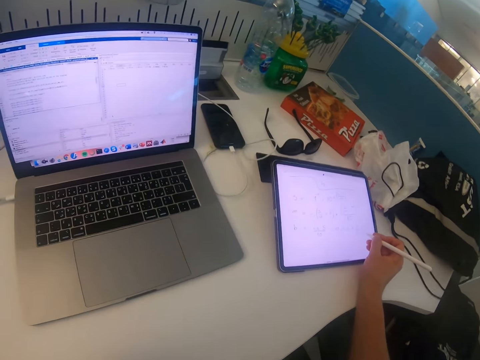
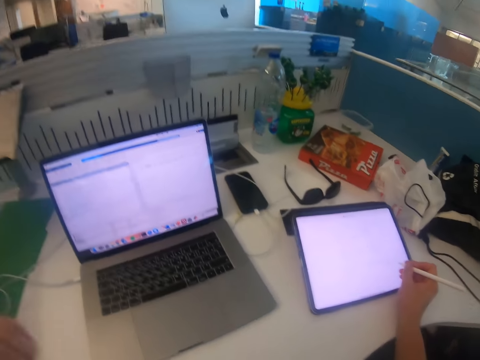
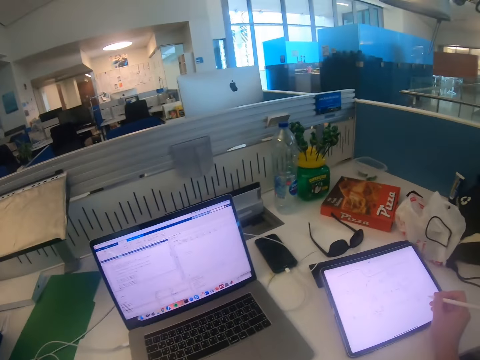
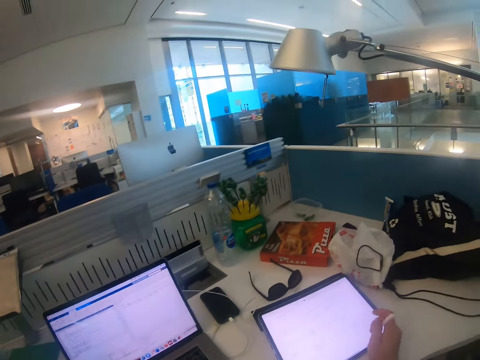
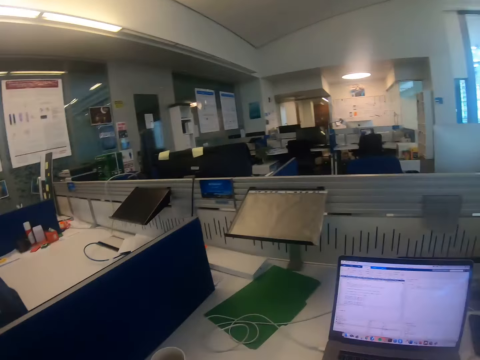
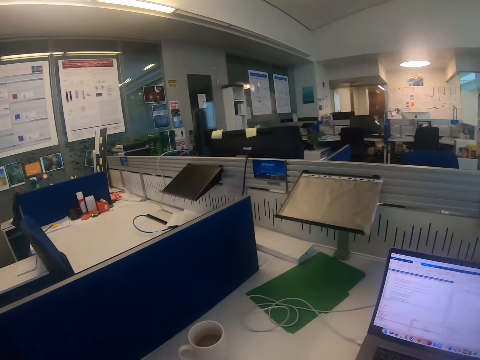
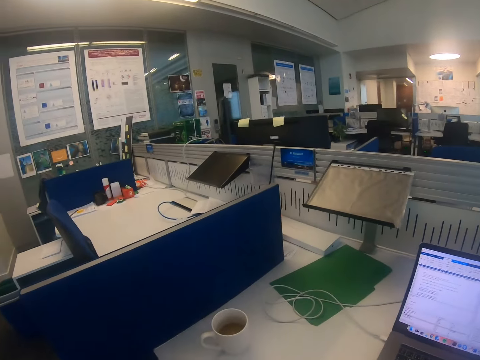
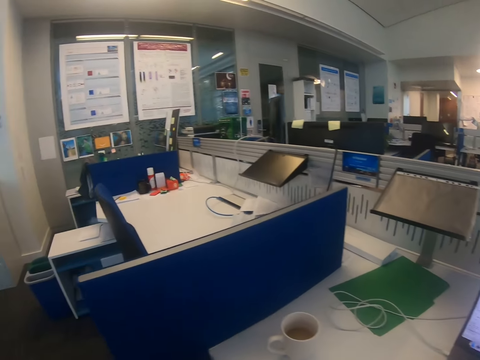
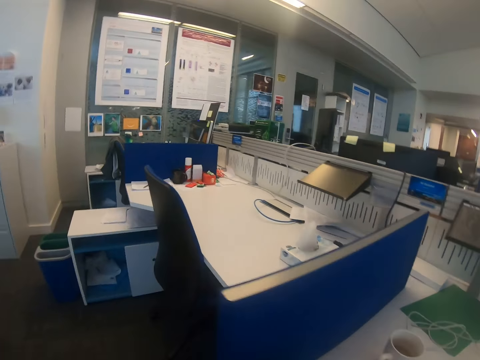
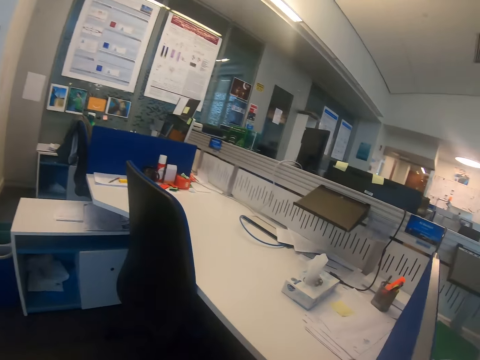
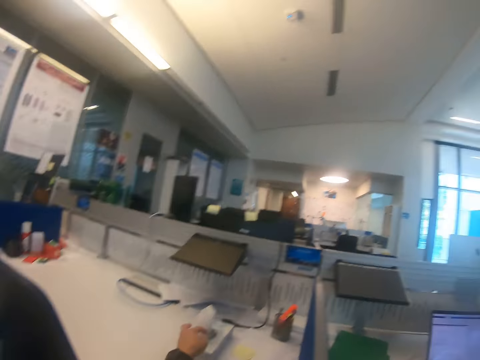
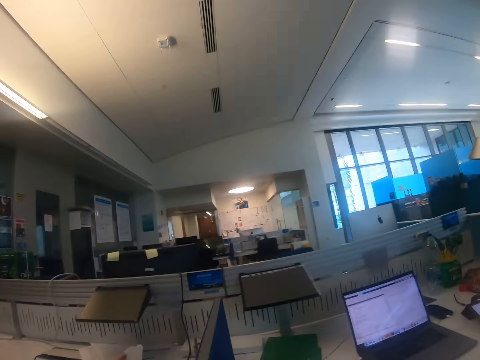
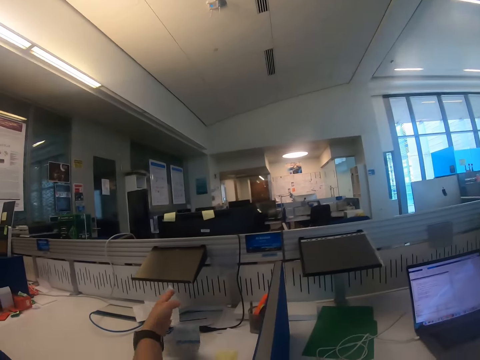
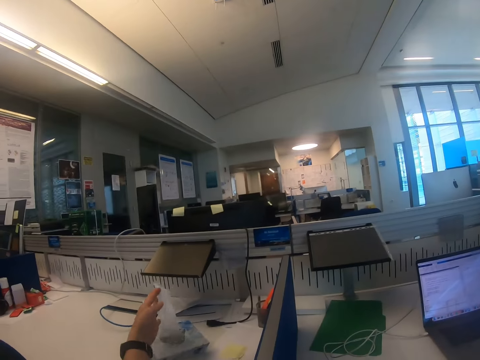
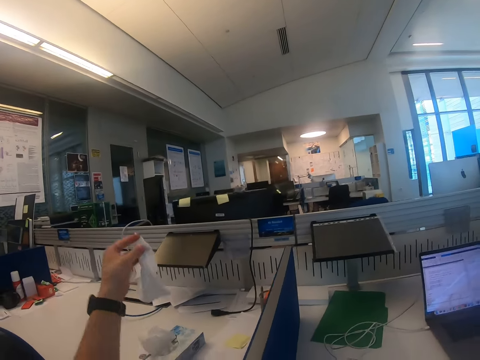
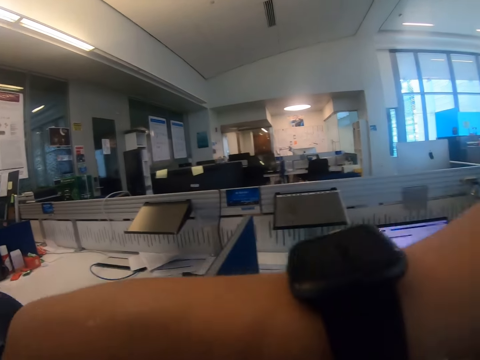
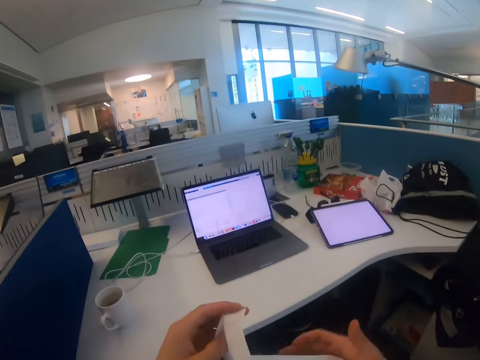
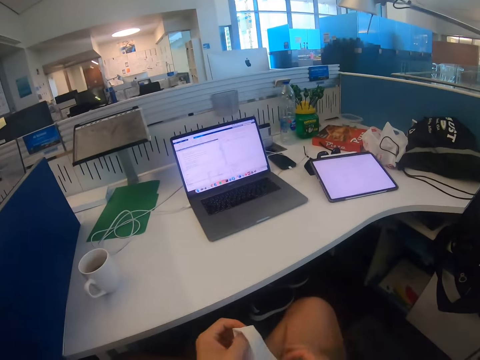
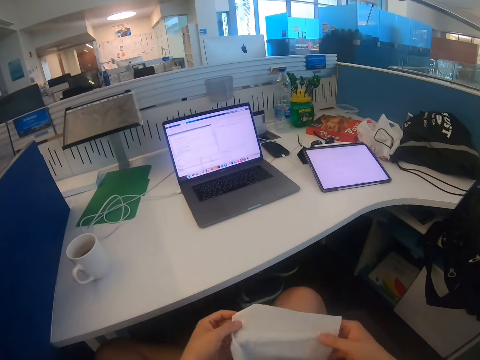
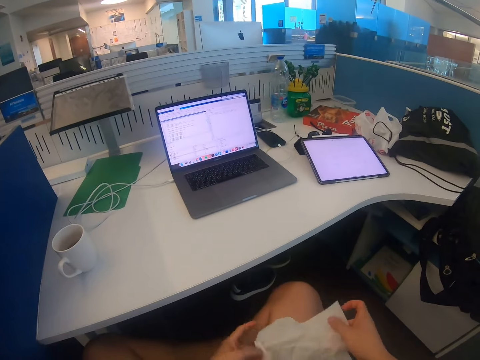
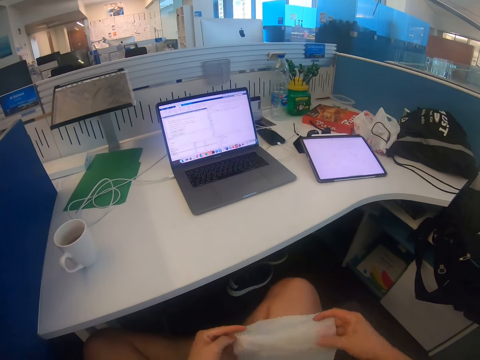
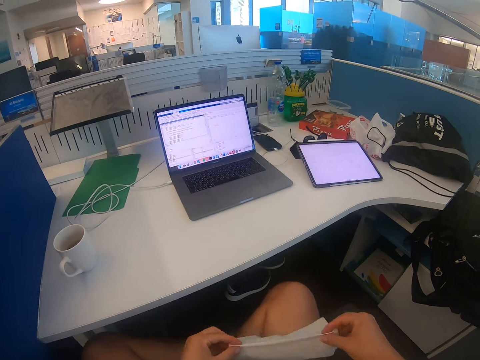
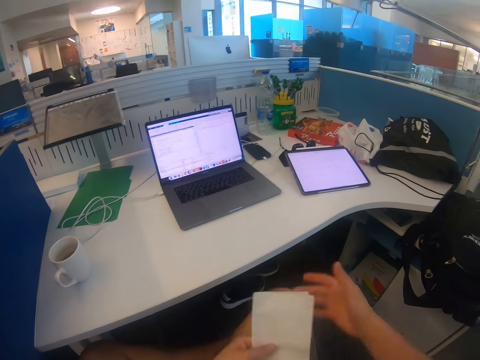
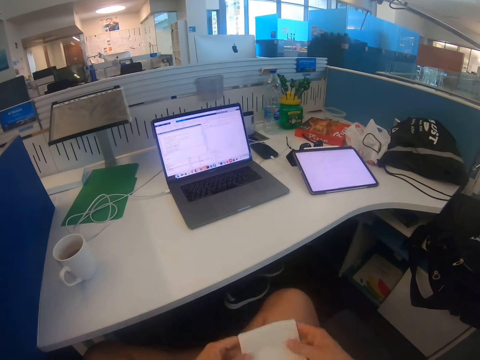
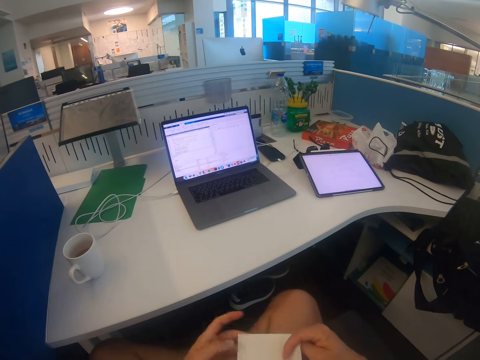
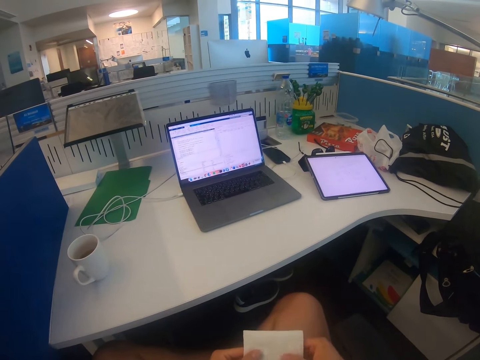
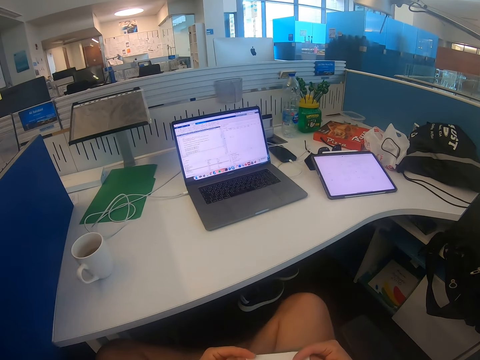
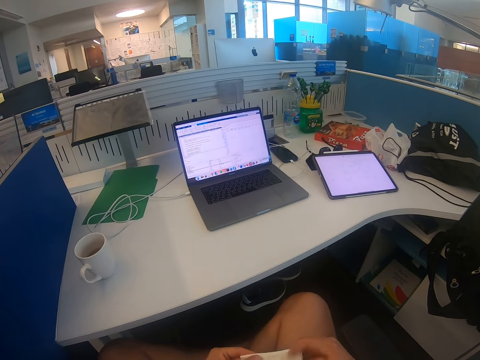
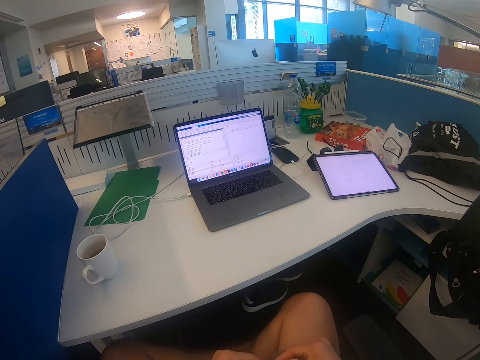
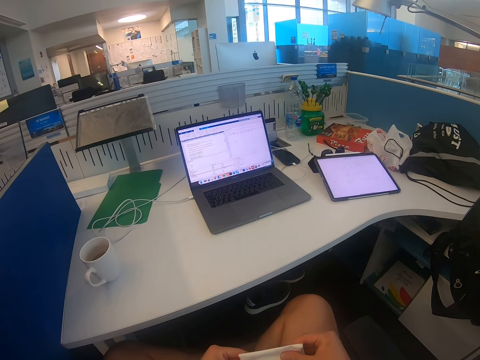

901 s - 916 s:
The camera wearer looks around the desk. They pick up a wet sachet or wipes. They fold the wipes on the hands.

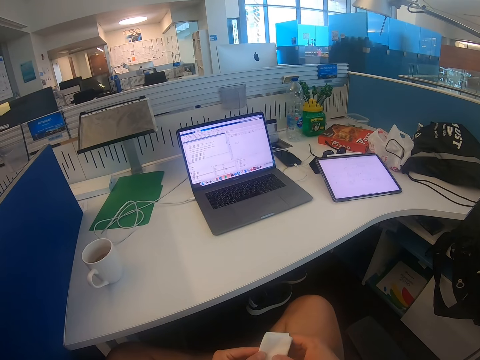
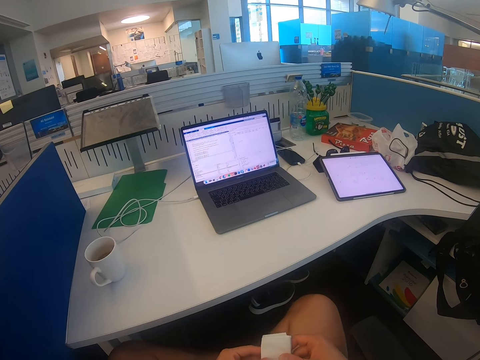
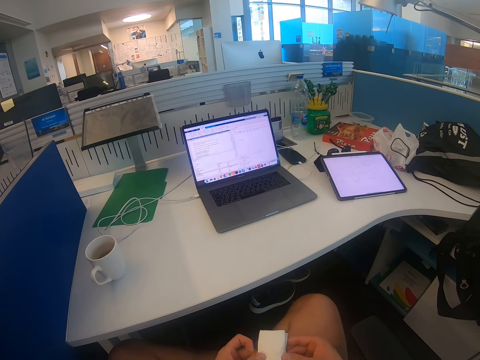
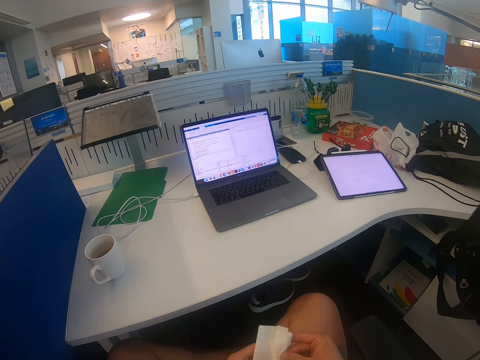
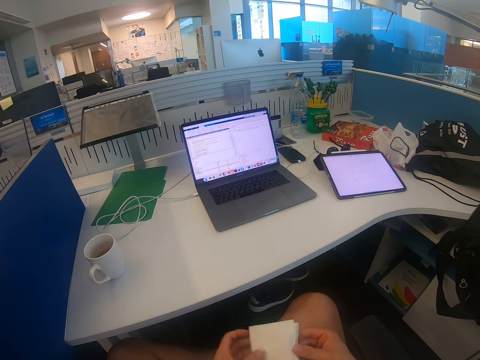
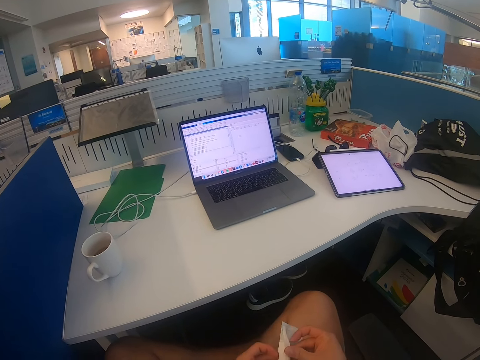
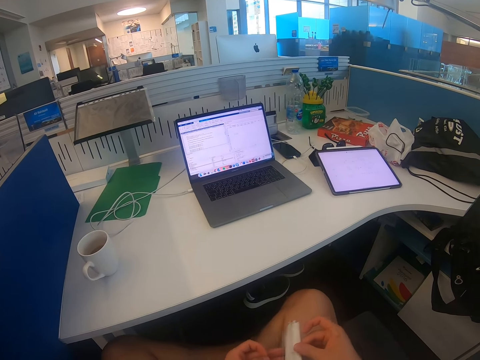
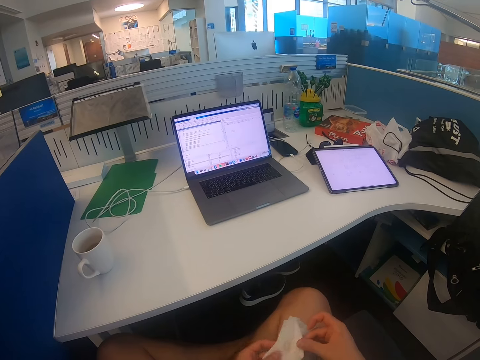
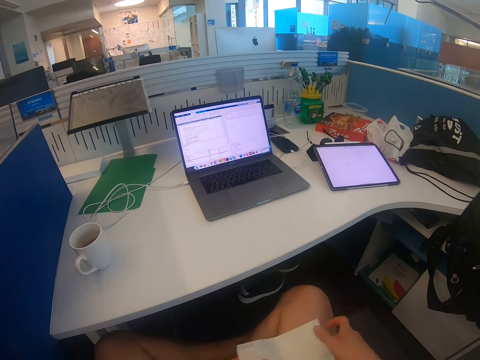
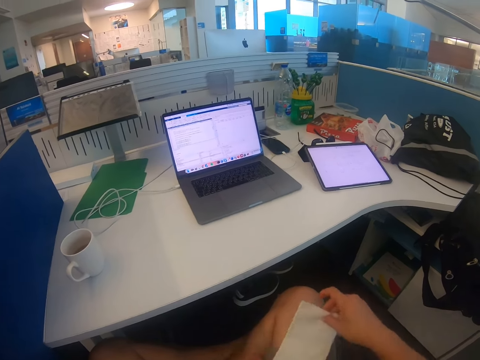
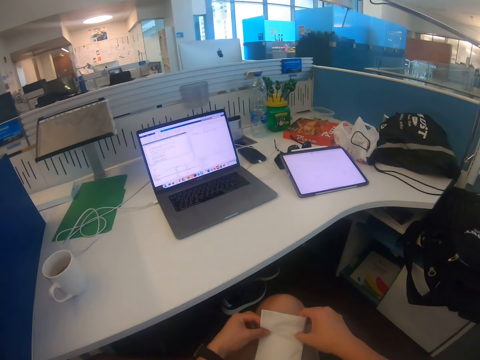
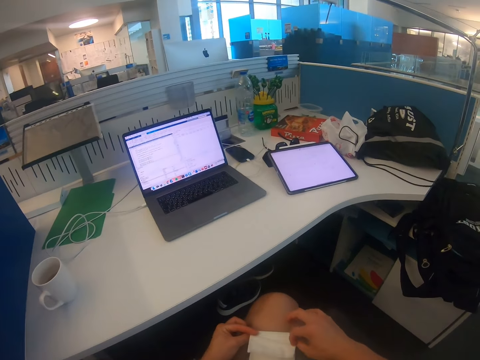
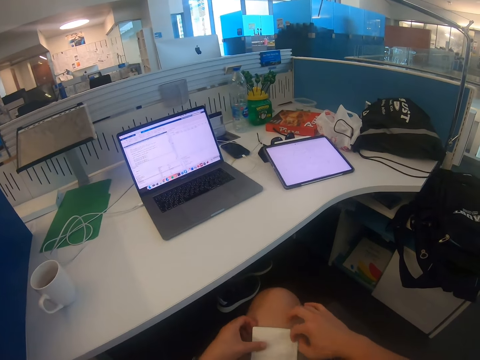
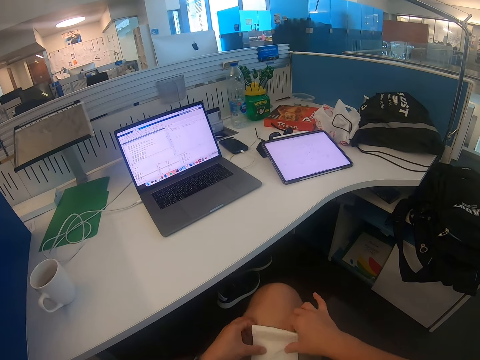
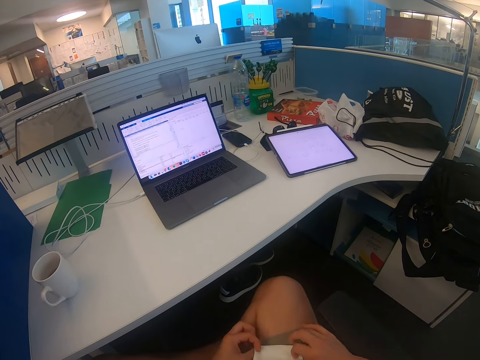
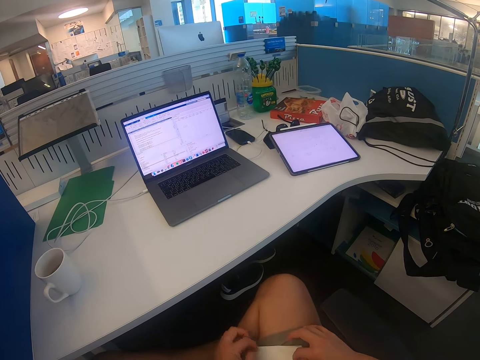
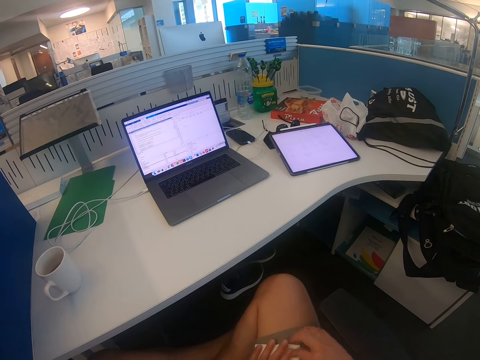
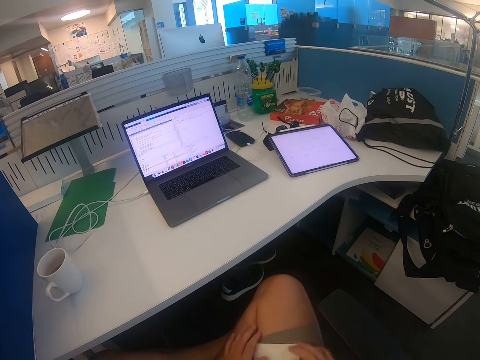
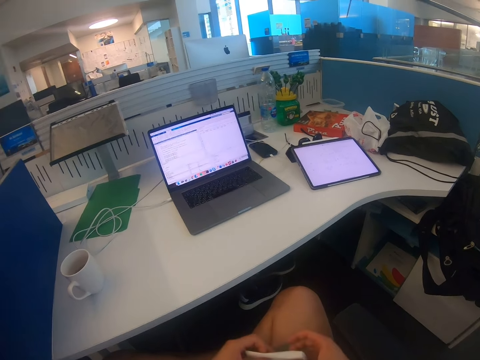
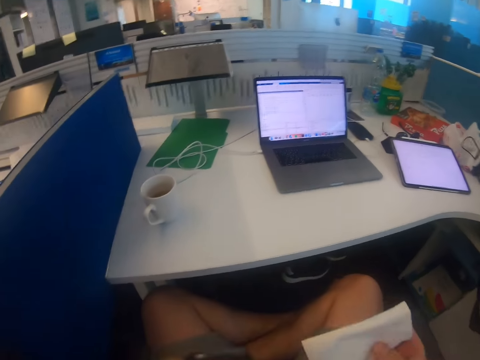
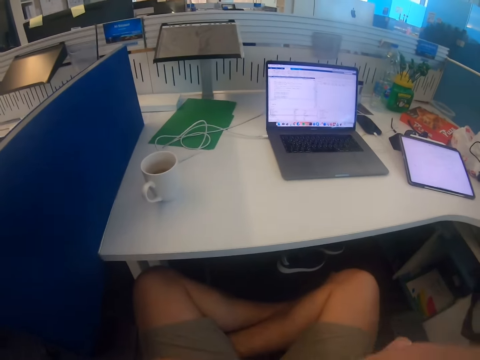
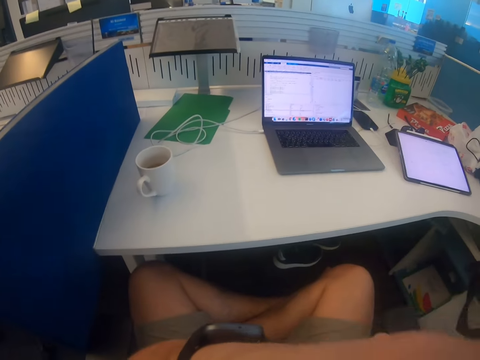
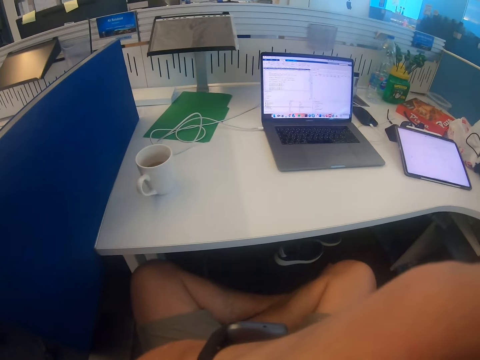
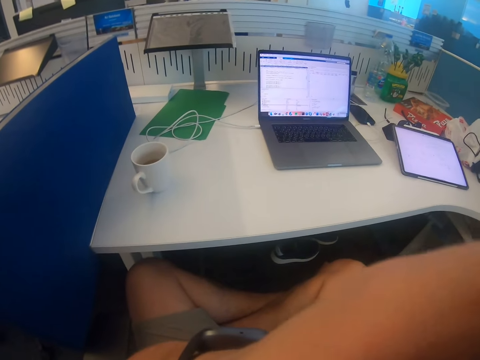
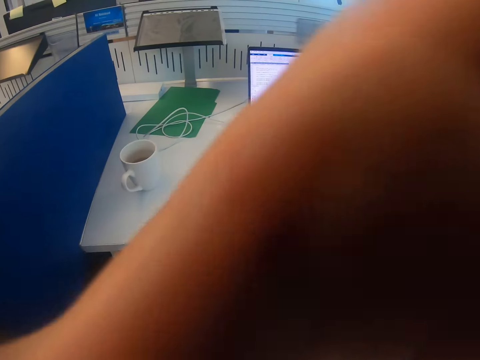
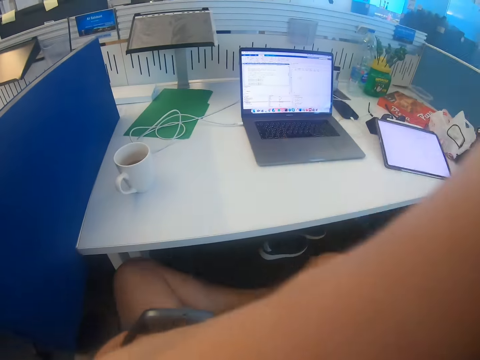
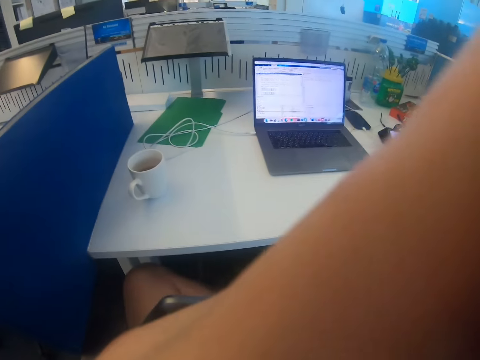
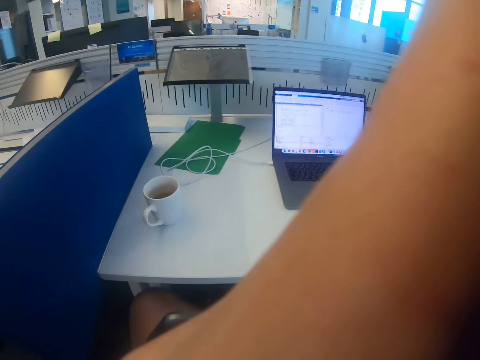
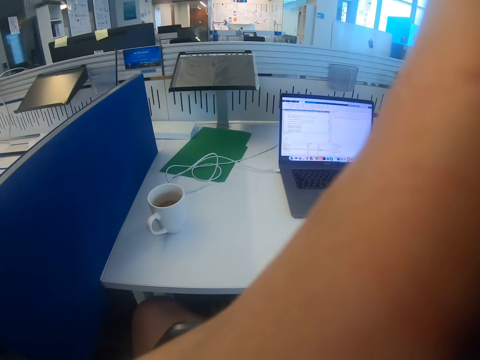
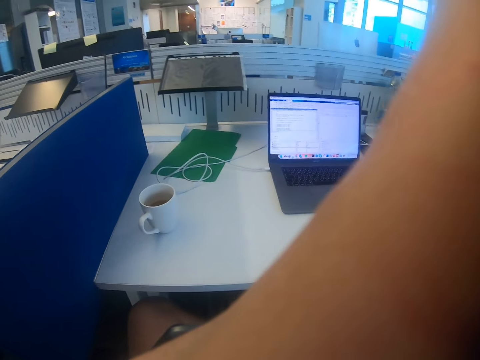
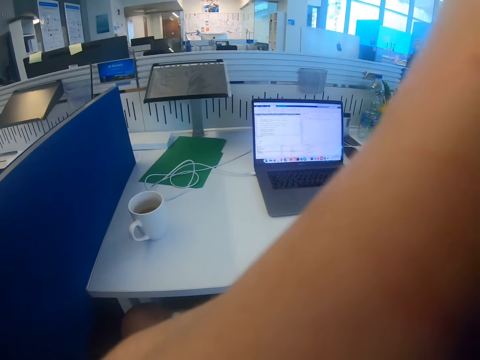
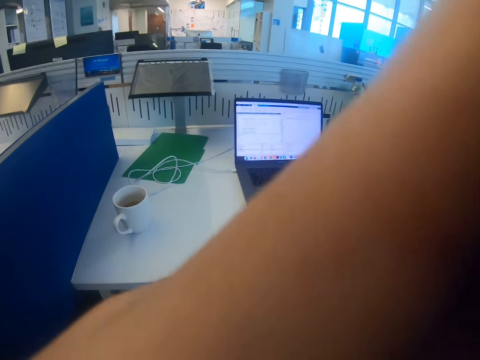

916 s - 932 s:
The camera wearer touches his face. He removes sweat.
